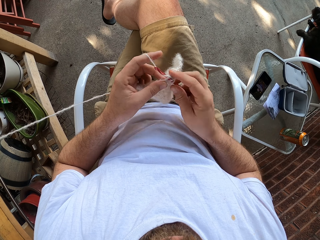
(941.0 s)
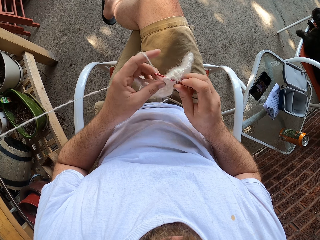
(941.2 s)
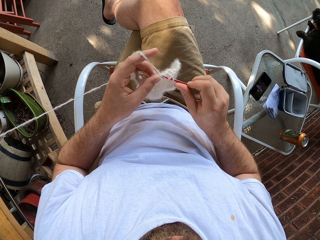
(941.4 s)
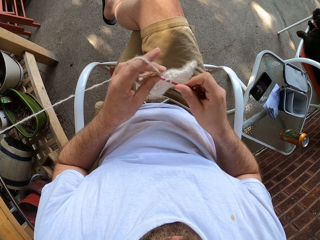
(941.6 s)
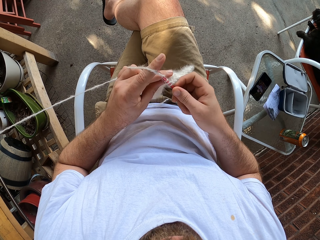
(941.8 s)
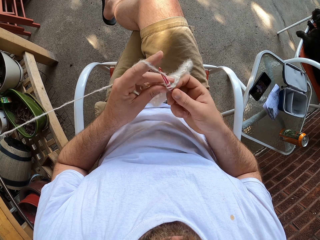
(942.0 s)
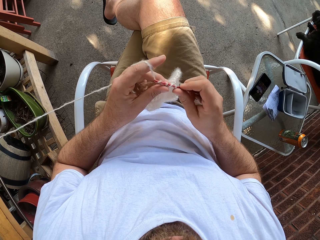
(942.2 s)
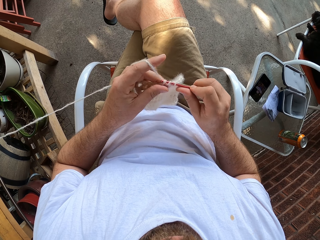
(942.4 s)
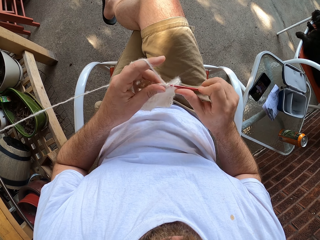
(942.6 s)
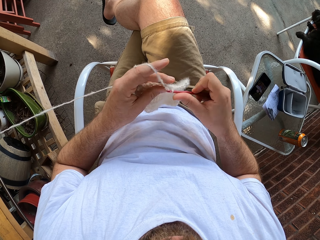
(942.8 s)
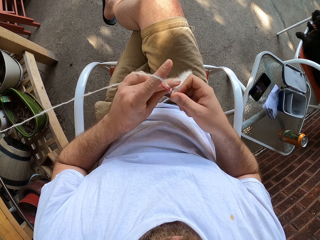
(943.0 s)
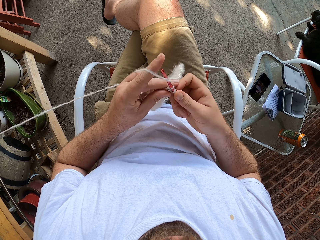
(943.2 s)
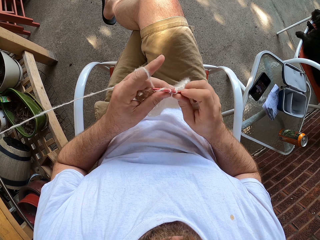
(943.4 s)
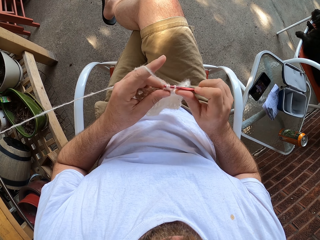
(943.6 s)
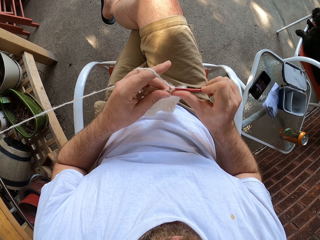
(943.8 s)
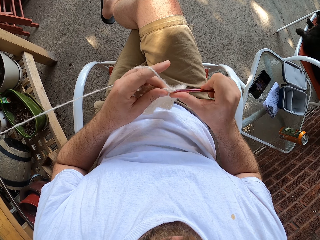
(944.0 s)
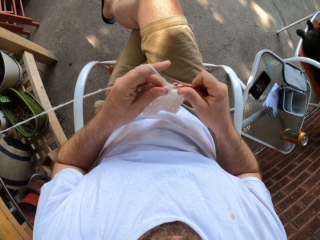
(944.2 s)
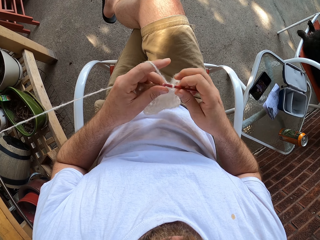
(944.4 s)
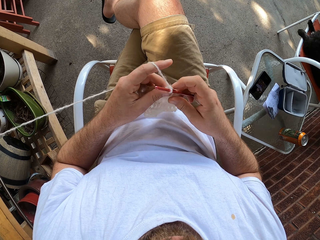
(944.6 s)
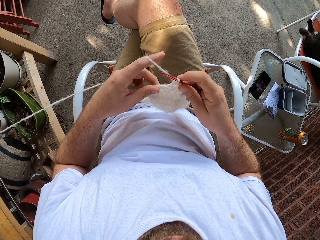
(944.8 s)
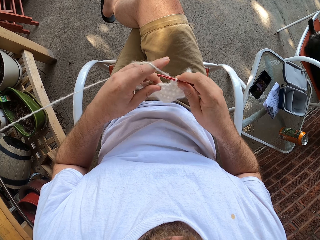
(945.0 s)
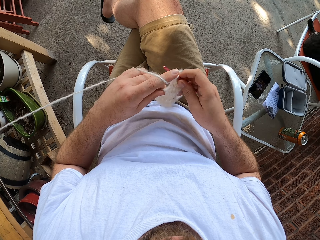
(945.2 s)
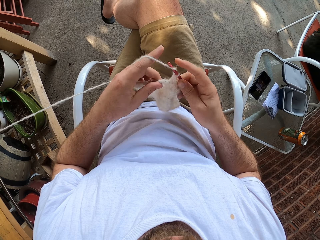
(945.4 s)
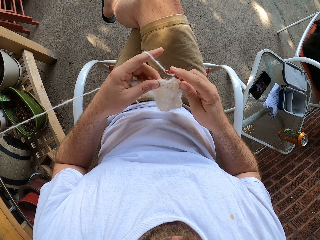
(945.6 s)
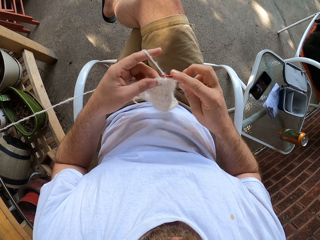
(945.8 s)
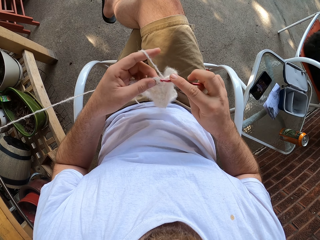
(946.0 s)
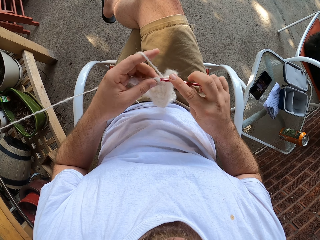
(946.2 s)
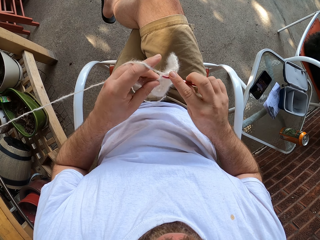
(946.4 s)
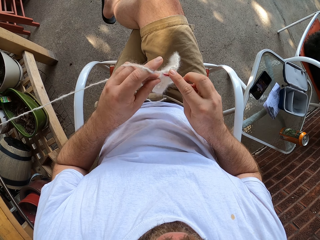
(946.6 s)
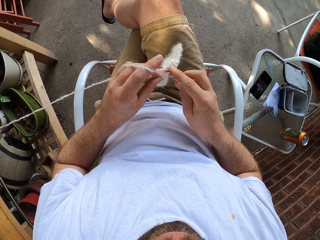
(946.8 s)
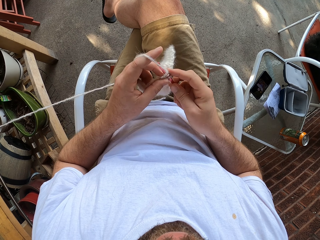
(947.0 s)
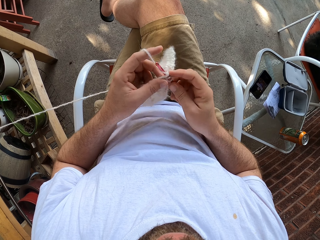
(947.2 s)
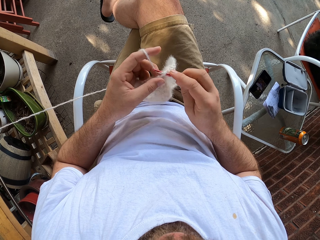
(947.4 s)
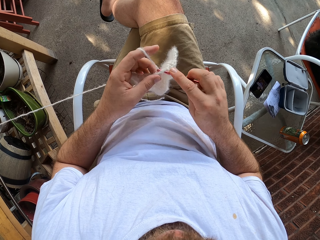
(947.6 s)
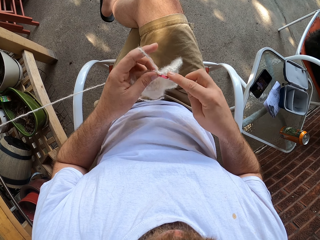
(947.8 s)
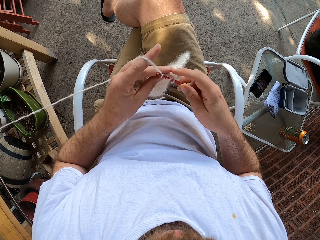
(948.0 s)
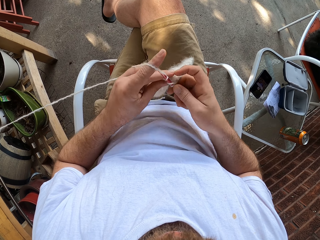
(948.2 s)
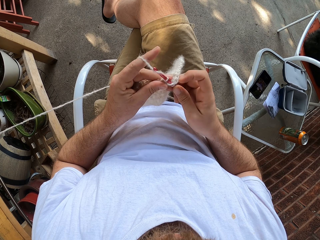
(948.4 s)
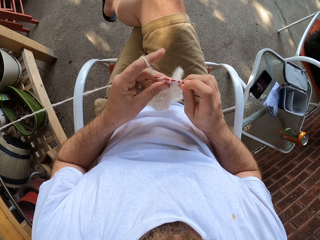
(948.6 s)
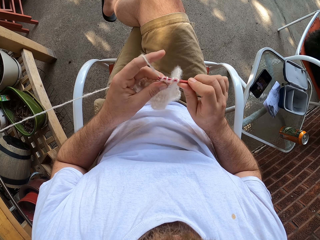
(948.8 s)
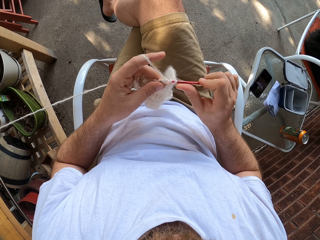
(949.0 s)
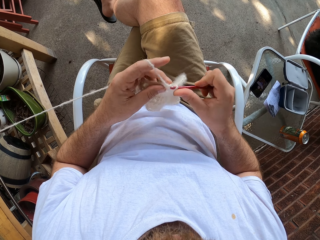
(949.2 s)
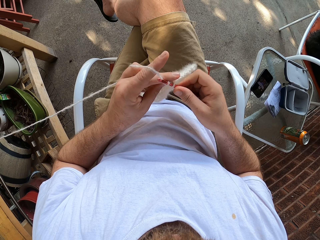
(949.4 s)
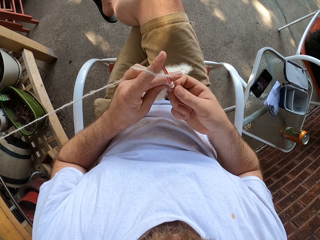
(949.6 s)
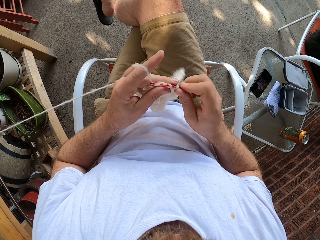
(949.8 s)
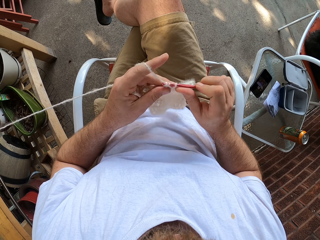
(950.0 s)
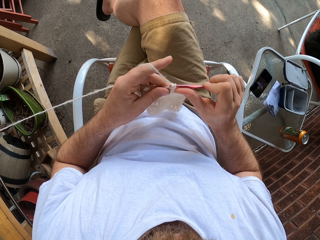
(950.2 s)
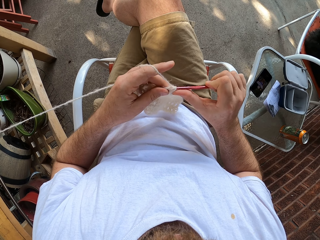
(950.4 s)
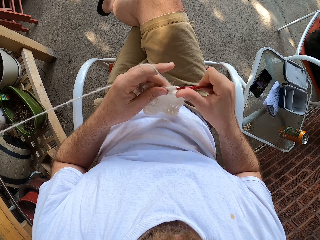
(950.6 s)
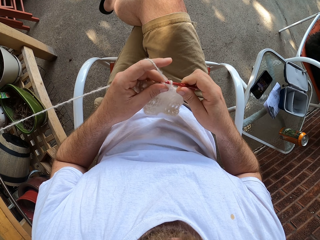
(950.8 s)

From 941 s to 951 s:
The camera wearer weaves the fabric.

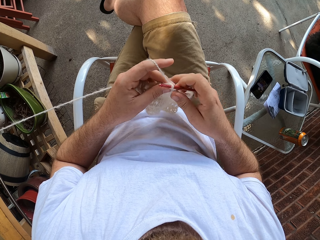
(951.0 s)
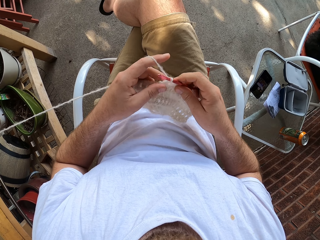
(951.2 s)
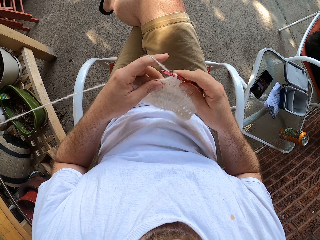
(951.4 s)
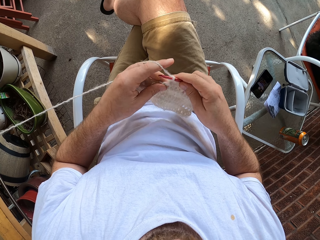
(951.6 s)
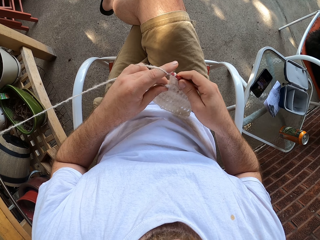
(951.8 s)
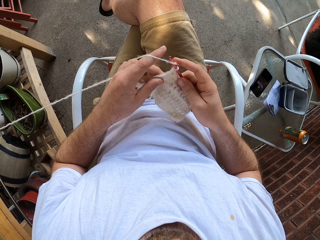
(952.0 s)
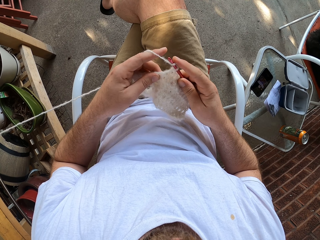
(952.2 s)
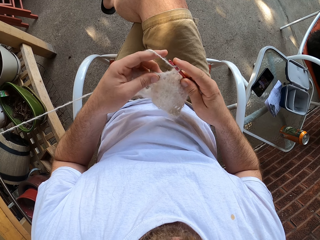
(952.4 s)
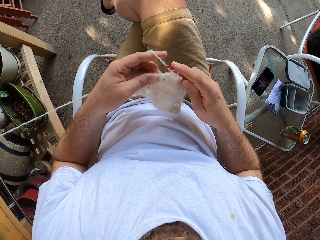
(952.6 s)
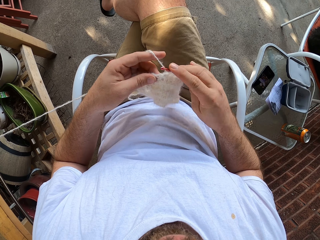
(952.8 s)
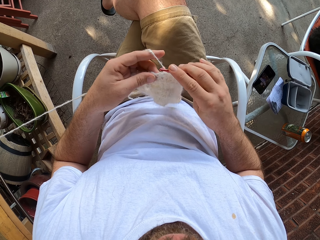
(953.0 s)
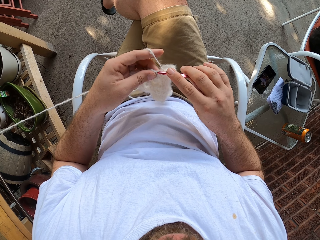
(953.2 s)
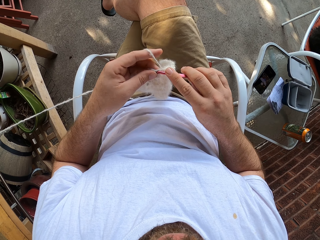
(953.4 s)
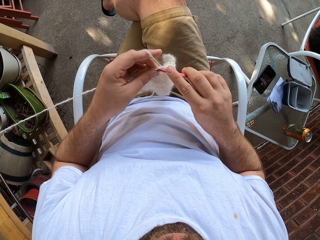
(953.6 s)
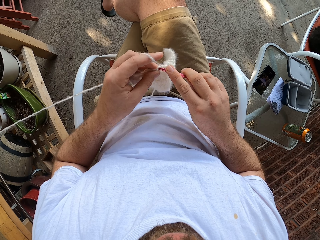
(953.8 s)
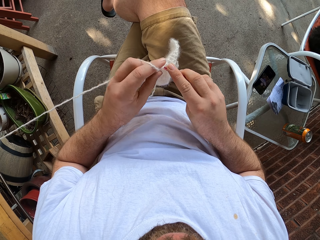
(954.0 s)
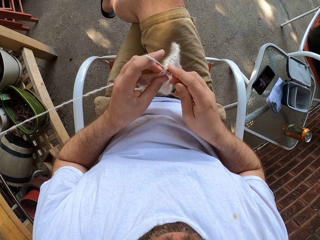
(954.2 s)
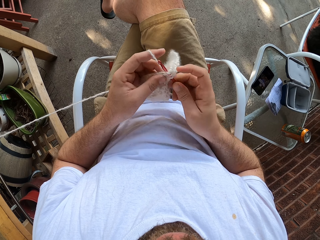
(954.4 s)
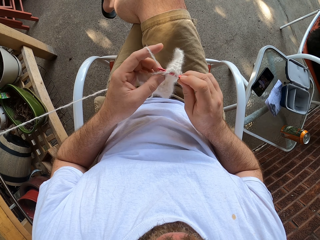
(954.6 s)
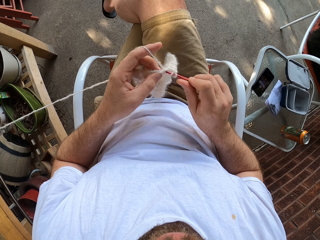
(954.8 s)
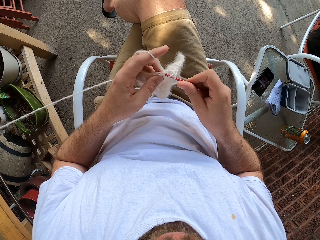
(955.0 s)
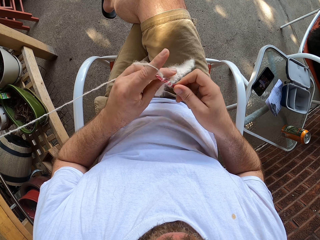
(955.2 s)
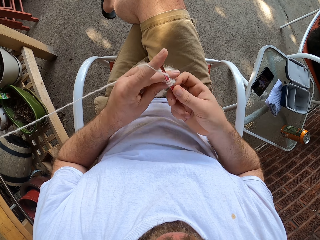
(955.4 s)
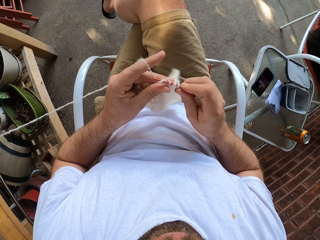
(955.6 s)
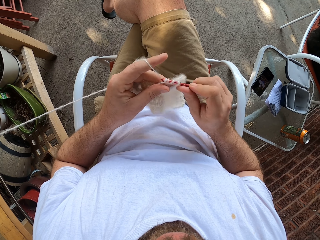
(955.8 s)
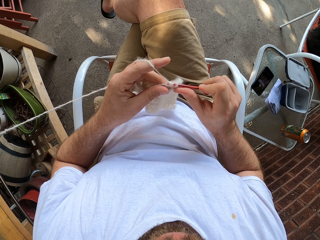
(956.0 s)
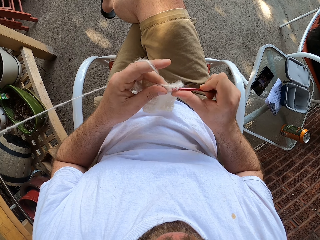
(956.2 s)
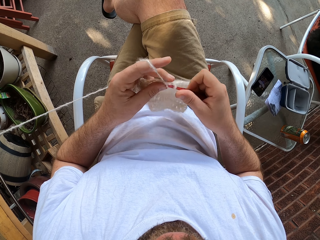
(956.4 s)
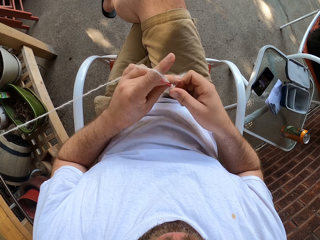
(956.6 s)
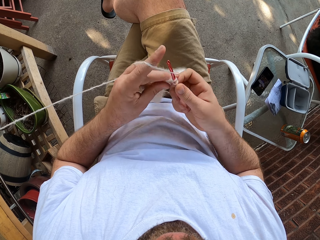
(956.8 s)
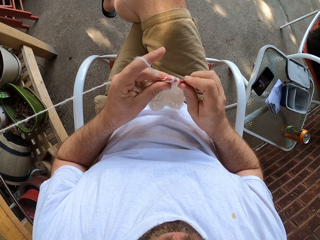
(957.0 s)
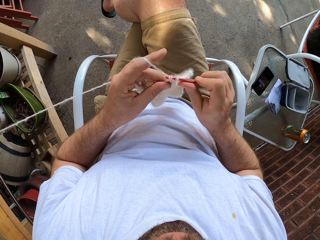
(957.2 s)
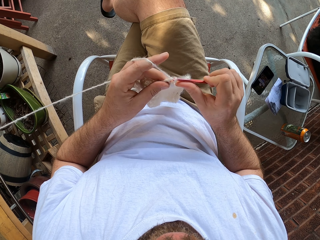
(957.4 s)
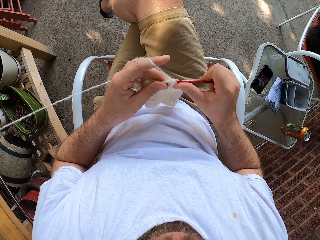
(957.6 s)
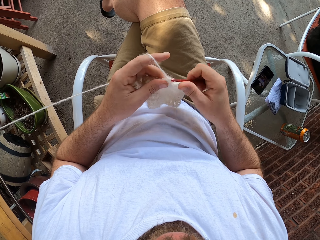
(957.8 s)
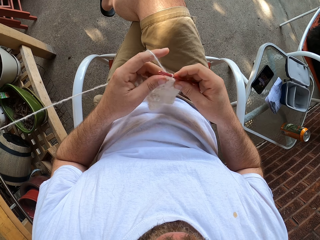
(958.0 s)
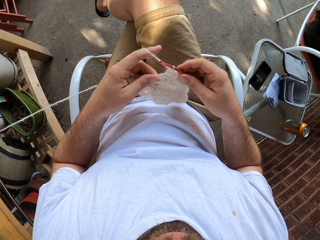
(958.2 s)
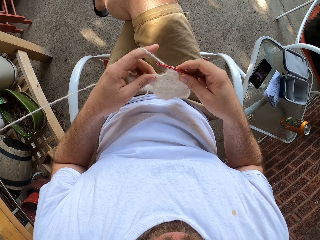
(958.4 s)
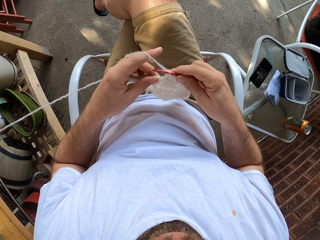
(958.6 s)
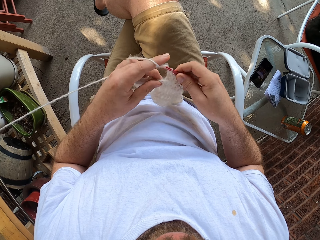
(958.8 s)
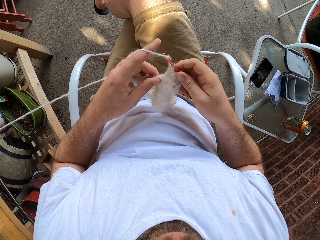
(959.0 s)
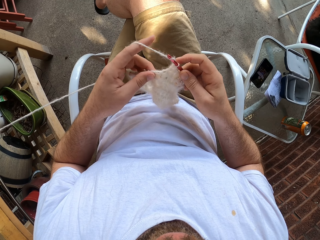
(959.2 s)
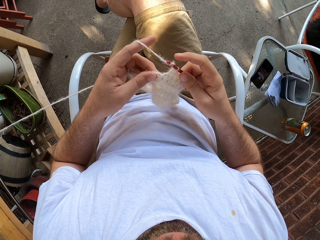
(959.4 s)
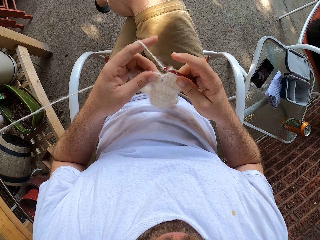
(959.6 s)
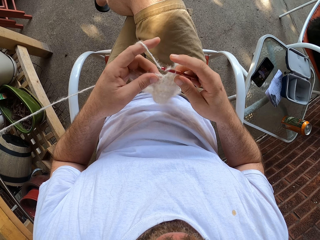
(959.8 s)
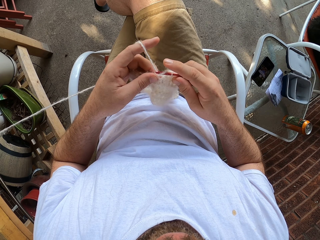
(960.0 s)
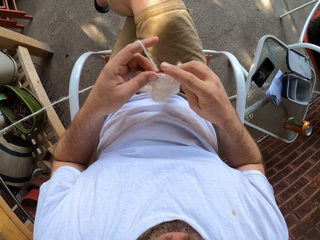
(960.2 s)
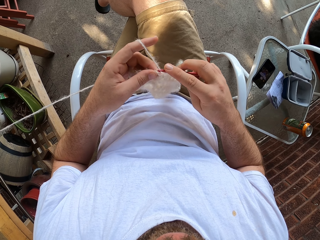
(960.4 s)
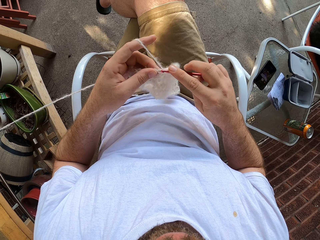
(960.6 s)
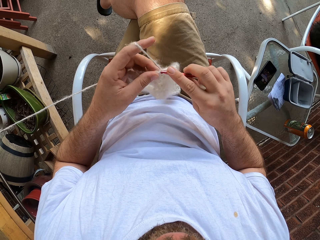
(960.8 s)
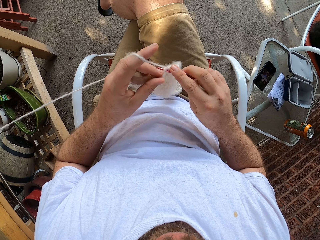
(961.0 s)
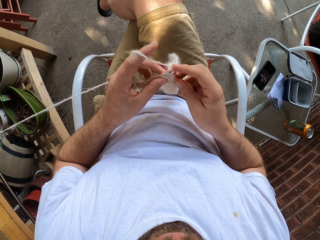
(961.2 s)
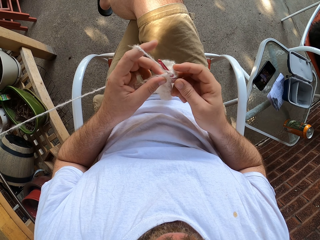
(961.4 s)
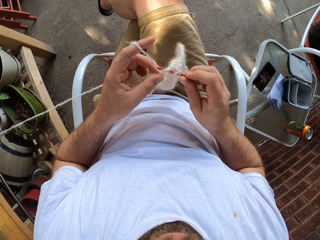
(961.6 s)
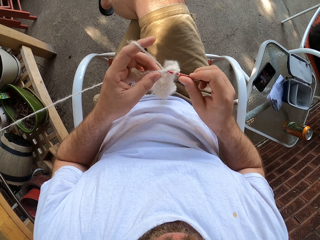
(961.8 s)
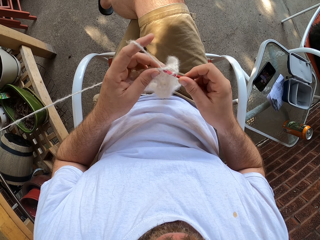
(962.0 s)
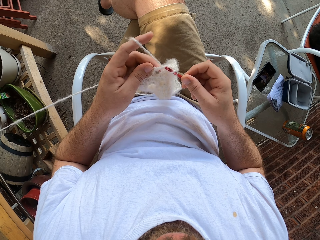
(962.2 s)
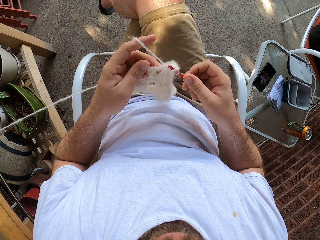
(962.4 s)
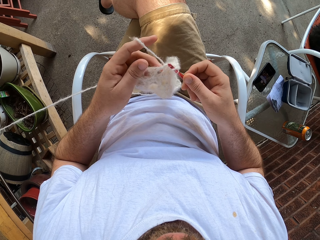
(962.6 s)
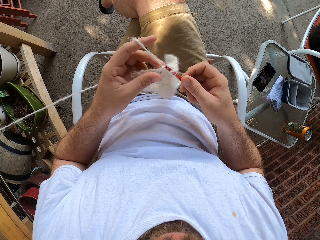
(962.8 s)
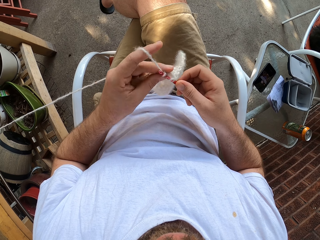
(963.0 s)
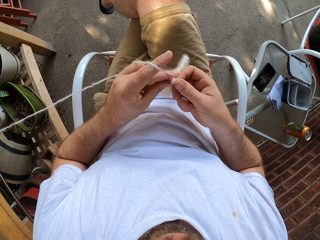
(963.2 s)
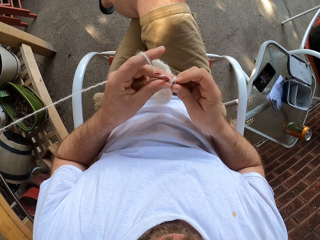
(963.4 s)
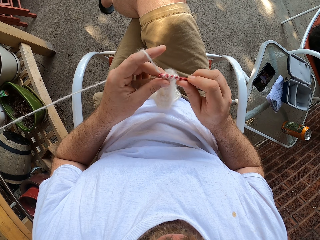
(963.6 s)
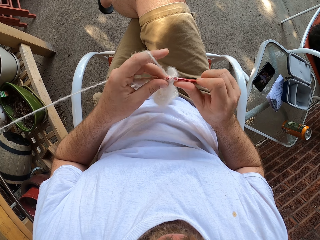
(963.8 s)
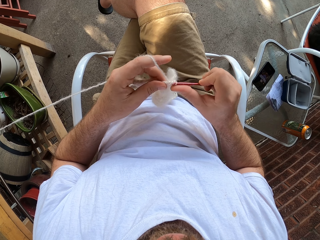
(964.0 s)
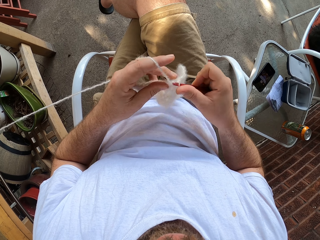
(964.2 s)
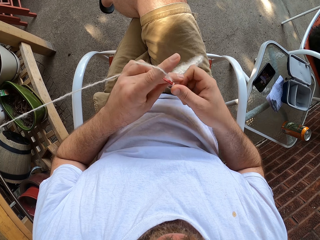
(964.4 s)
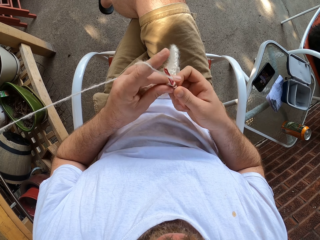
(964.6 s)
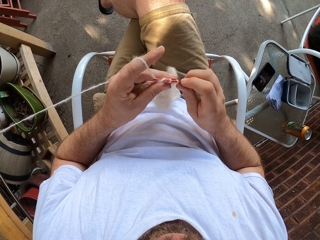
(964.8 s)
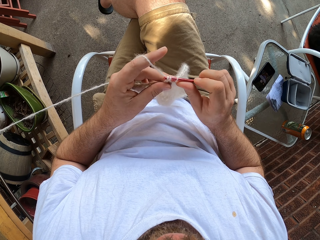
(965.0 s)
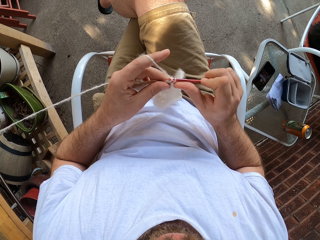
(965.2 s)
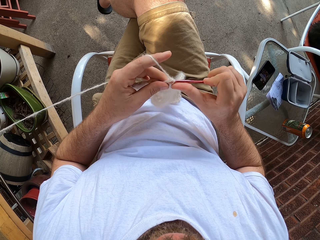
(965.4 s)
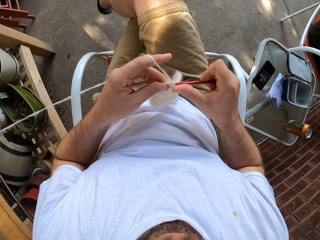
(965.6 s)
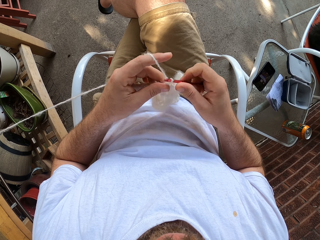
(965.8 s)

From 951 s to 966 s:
The camera wearer moves the fabric. They weave the fabric. They hold the fabric. They weave the fabric.
